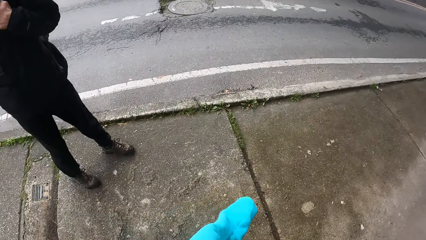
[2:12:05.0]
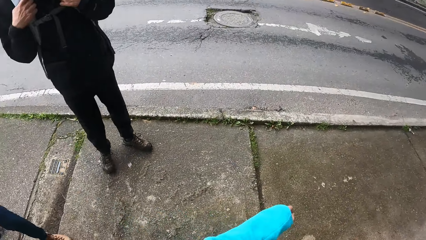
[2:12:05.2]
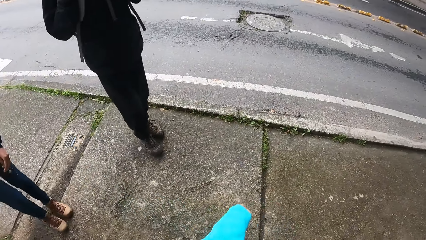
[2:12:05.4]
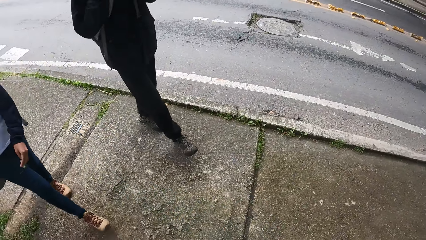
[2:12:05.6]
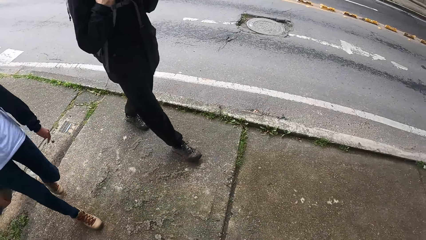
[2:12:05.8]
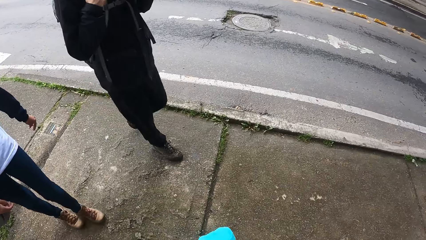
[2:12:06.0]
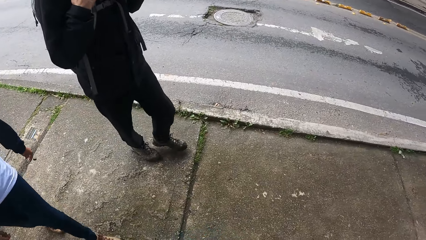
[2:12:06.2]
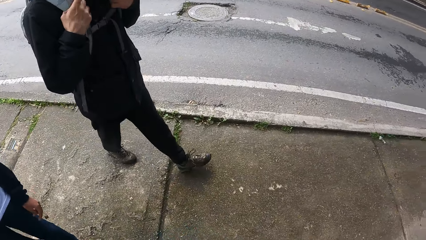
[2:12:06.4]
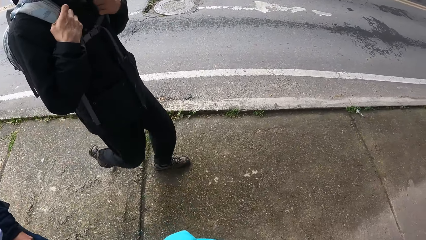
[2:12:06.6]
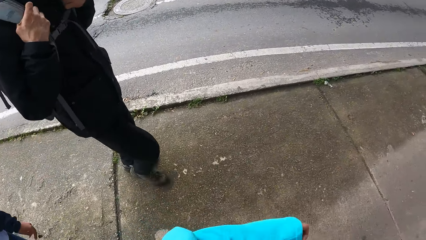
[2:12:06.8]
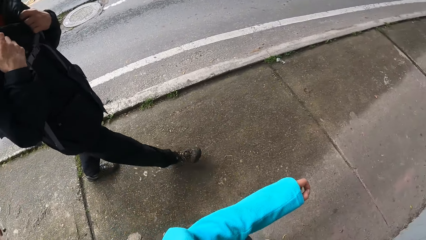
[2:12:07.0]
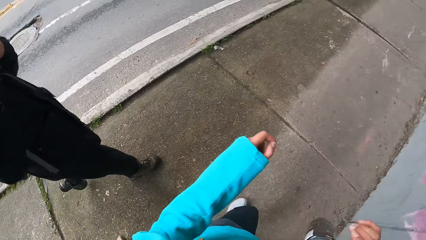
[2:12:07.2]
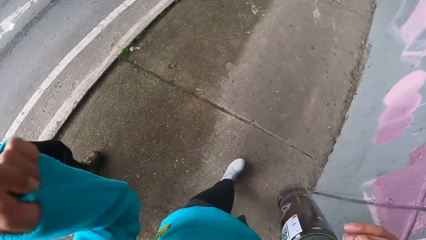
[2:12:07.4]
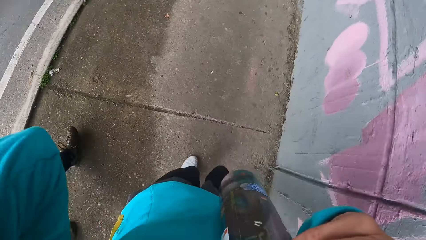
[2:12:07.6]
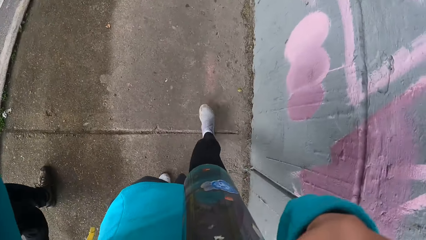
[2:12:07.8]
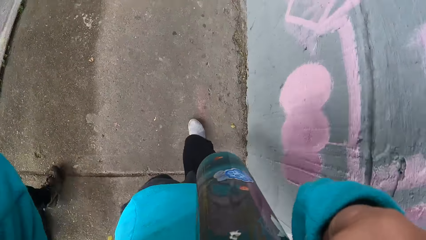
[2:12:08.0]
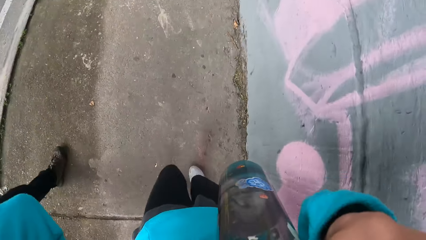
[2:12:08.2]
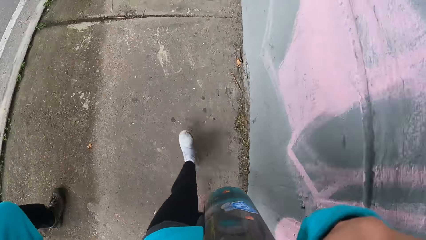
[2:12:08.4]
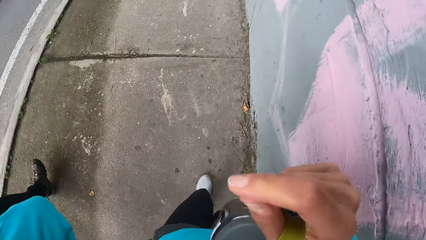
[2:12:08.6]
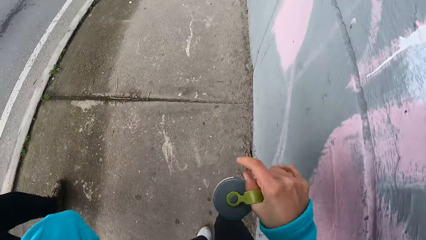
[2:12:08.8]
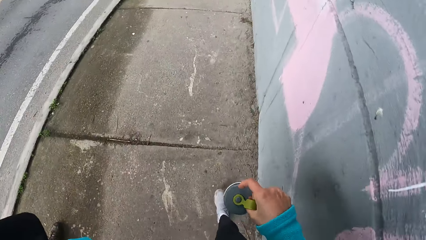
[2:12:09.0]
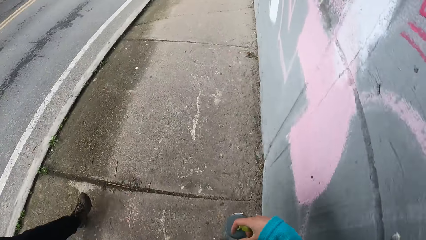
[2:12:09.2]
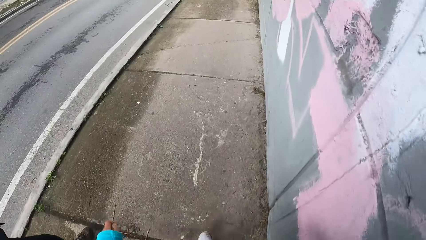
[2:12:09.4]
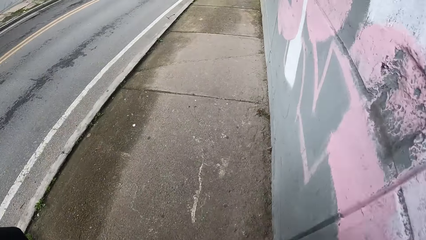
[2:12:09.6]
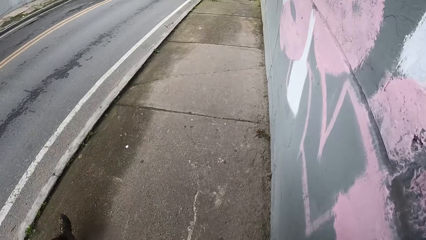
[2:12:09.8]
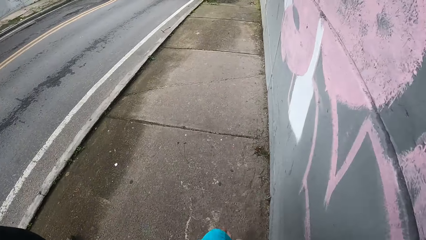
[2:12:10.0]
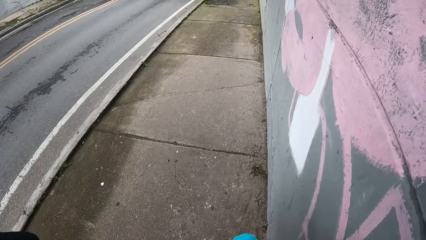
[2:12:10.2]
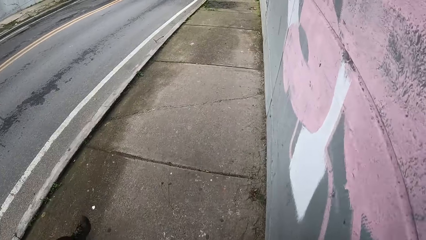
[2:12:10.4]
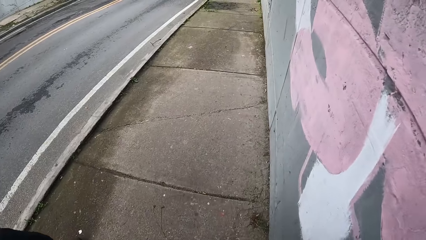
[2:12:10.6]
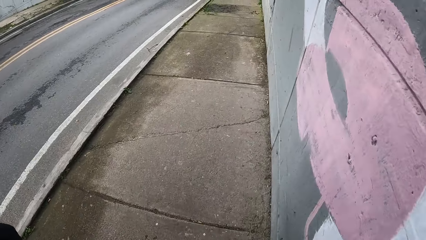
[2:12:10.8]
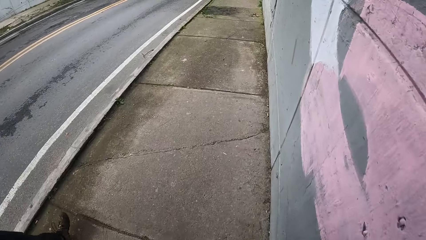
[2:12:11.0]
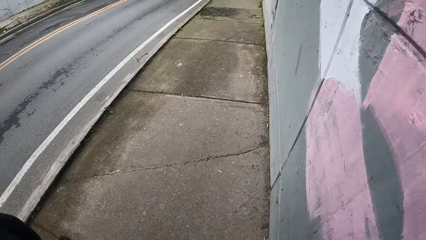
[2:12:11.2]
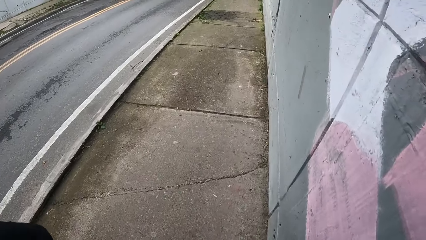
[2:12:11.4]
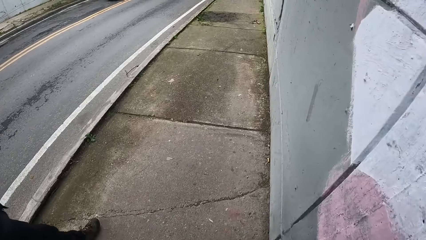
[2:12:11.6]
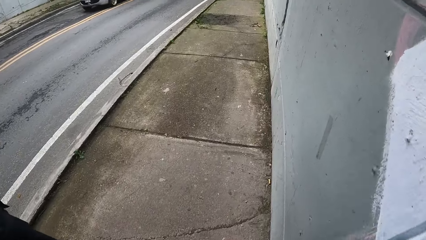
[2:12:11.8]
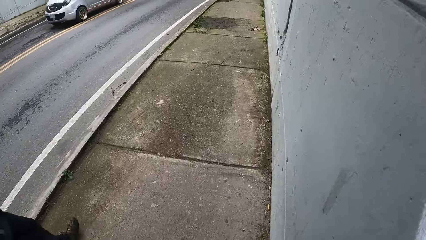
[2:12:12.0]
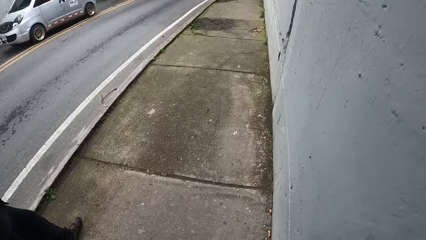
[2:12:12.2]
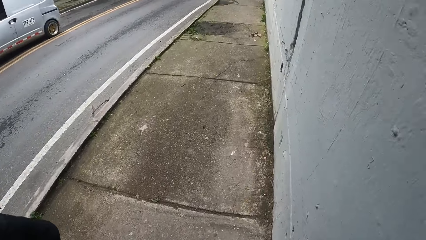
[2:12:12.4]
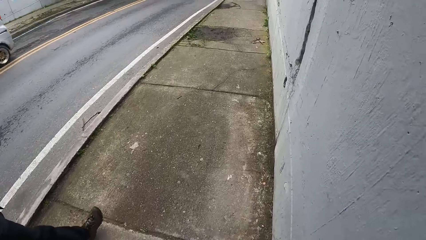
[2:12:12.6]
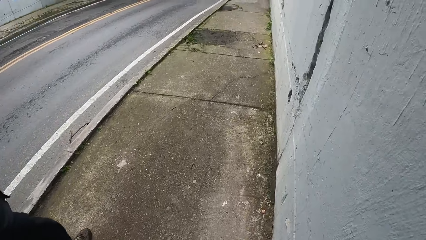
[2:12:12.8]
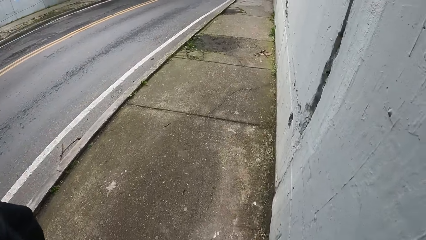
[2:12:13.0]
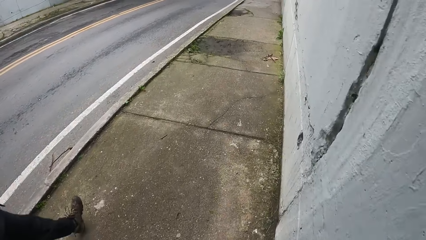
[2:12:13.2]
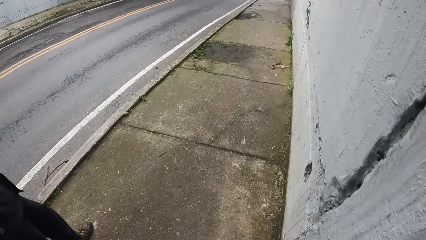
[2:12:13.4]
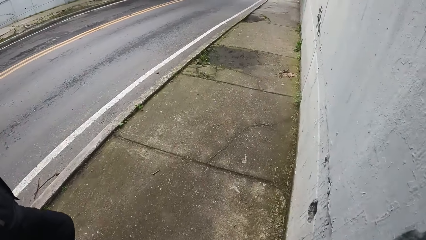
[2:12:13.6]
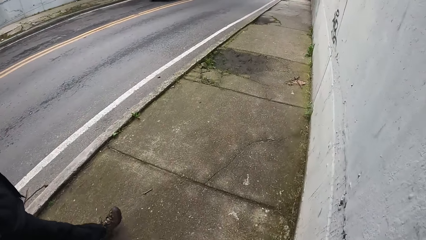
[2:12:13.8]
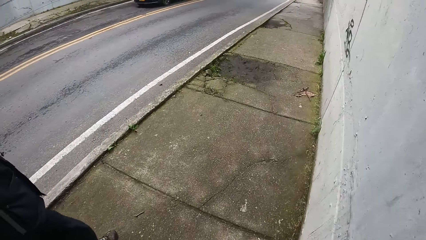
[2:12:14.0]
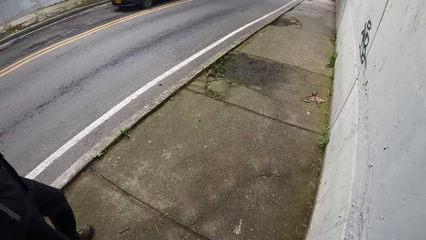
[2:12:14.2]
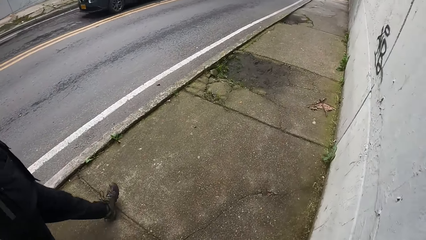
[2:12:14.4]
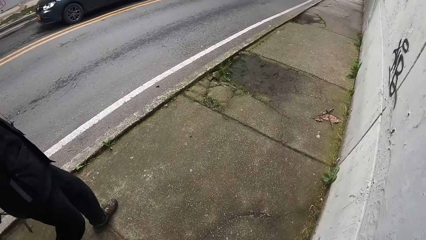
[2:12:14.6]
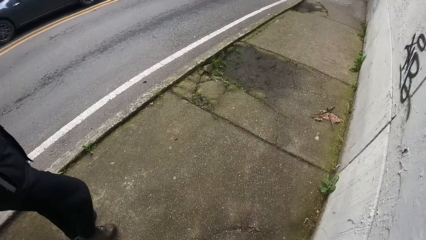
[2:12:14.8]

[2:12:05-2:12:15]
The camera wearer adjusts the camera on the head. They carry the water bottle on the right hand.

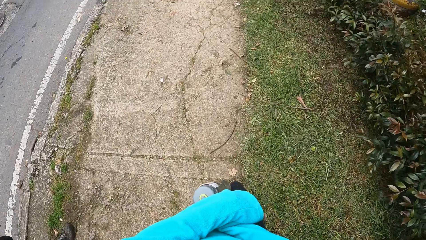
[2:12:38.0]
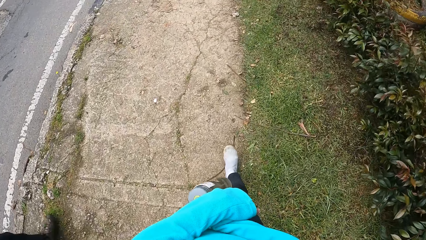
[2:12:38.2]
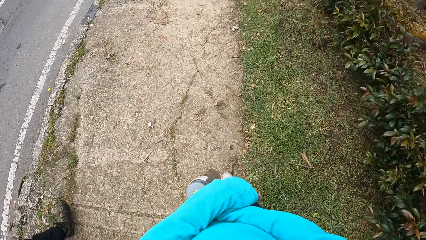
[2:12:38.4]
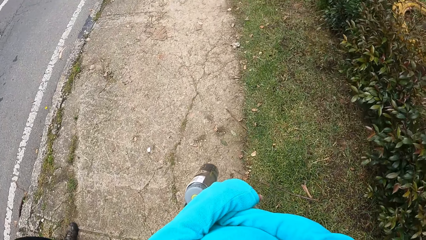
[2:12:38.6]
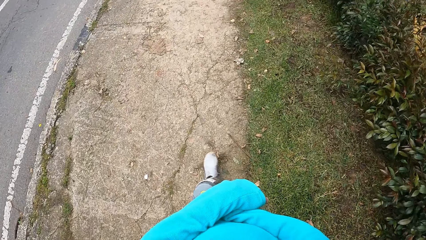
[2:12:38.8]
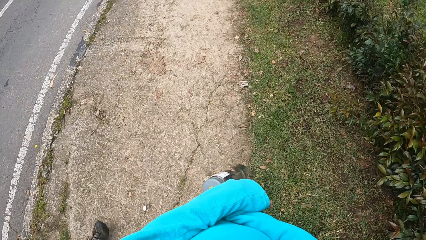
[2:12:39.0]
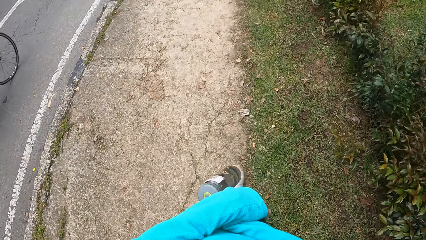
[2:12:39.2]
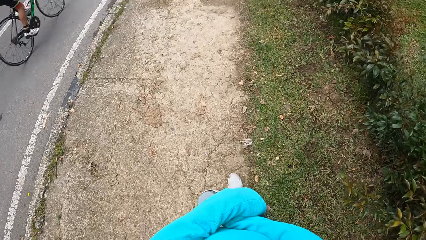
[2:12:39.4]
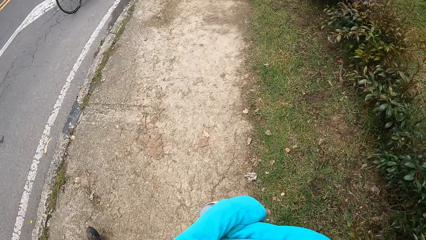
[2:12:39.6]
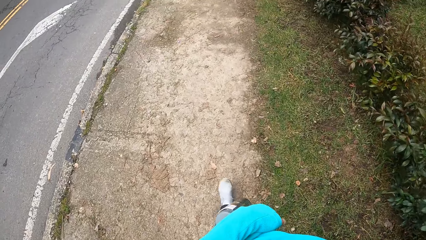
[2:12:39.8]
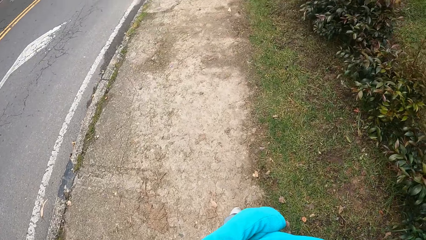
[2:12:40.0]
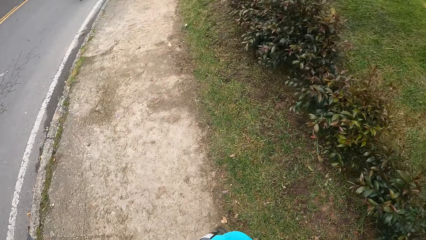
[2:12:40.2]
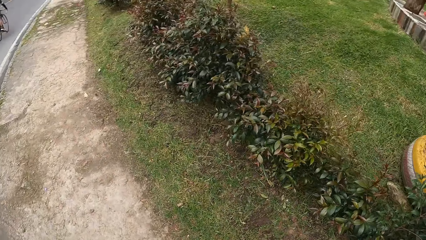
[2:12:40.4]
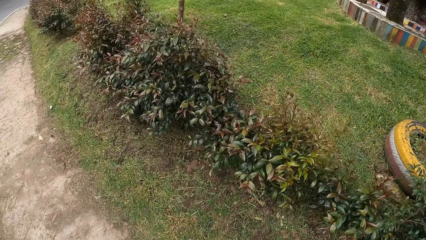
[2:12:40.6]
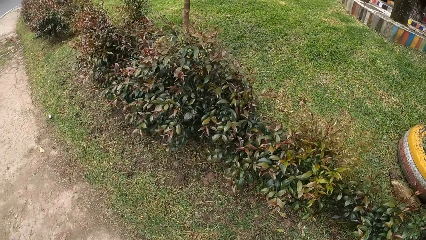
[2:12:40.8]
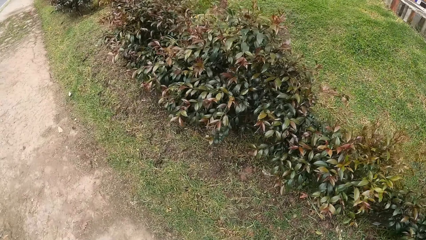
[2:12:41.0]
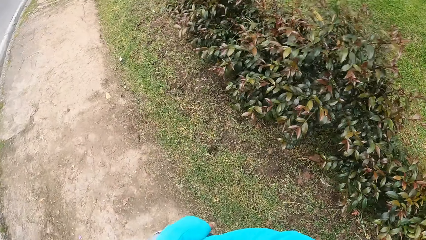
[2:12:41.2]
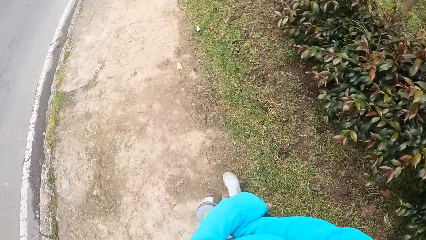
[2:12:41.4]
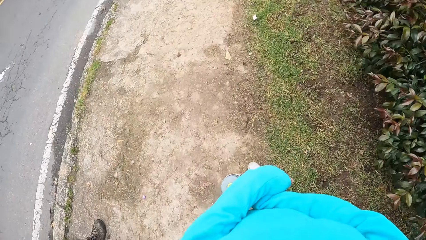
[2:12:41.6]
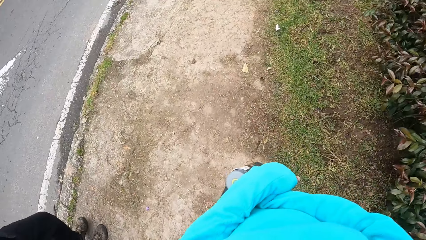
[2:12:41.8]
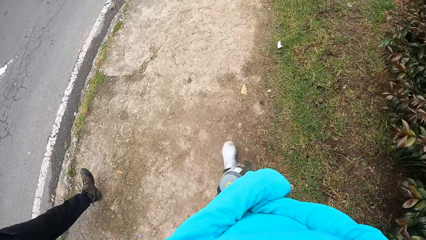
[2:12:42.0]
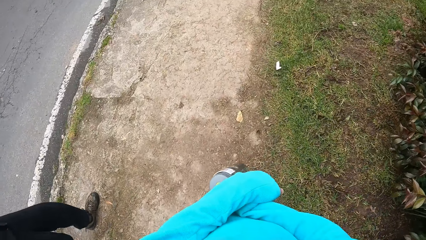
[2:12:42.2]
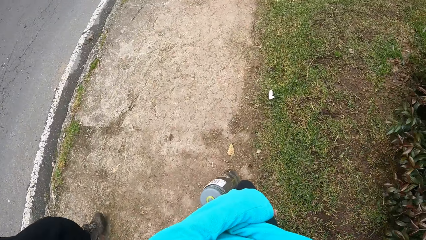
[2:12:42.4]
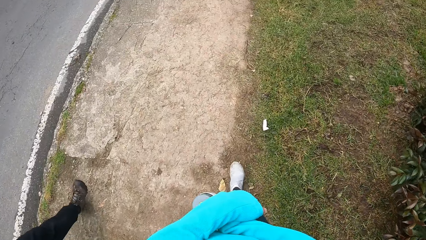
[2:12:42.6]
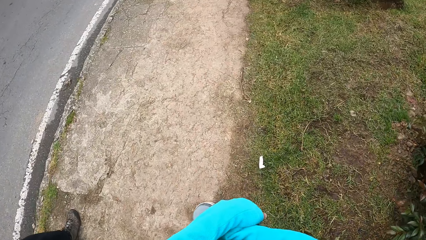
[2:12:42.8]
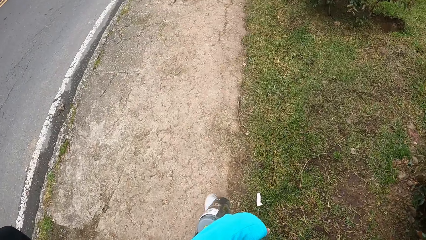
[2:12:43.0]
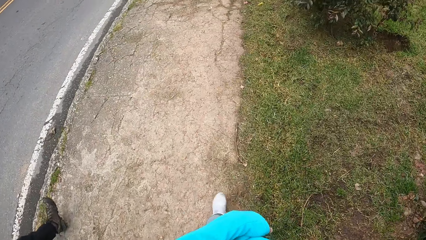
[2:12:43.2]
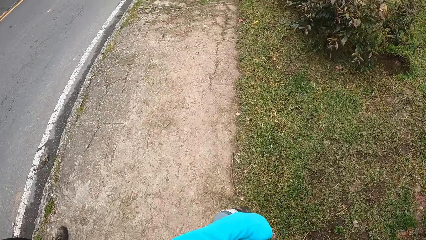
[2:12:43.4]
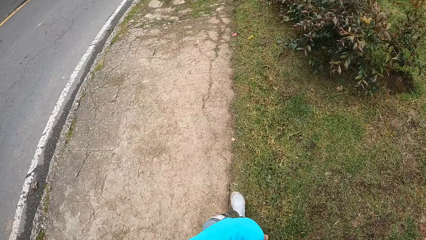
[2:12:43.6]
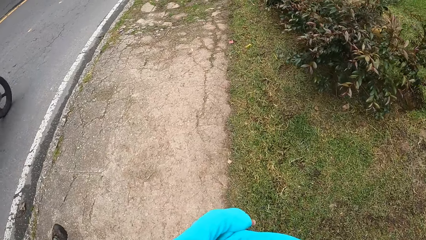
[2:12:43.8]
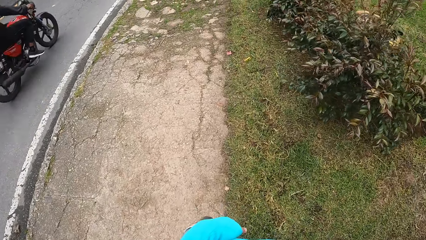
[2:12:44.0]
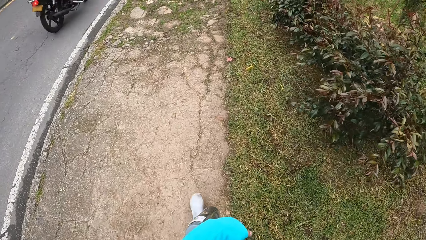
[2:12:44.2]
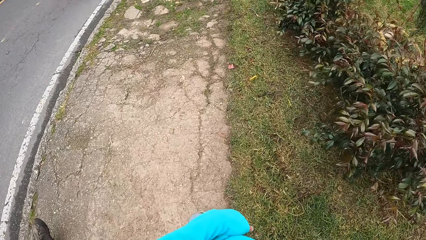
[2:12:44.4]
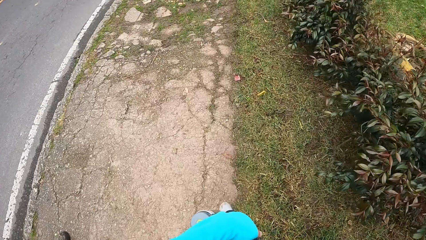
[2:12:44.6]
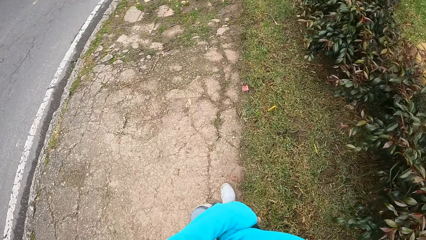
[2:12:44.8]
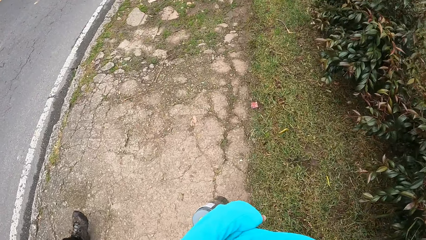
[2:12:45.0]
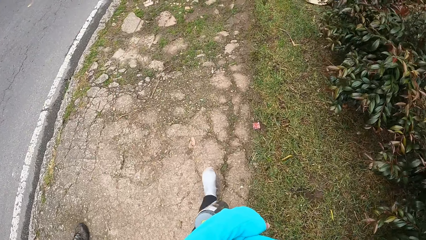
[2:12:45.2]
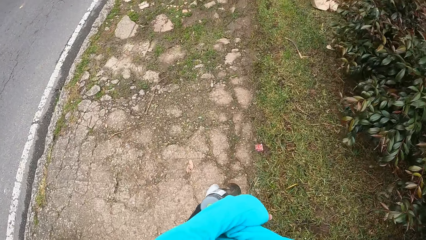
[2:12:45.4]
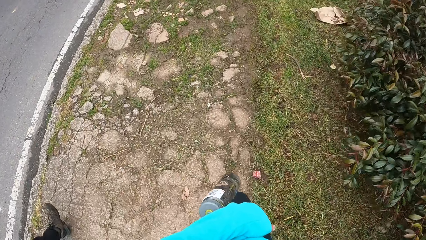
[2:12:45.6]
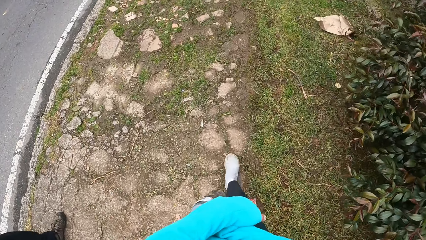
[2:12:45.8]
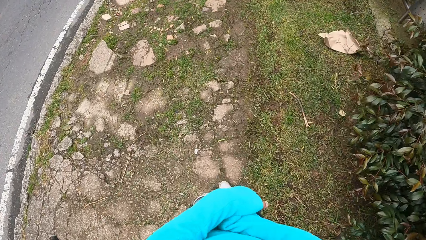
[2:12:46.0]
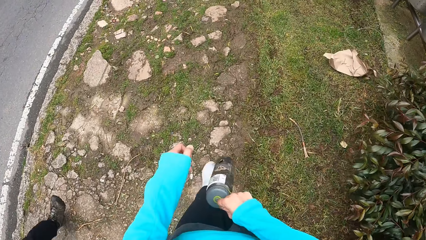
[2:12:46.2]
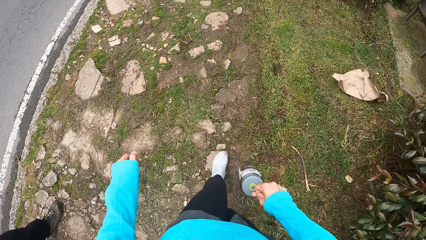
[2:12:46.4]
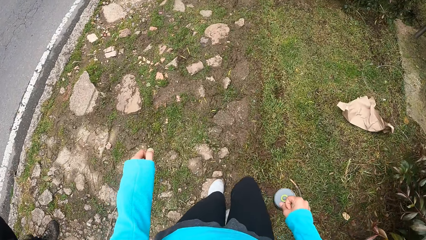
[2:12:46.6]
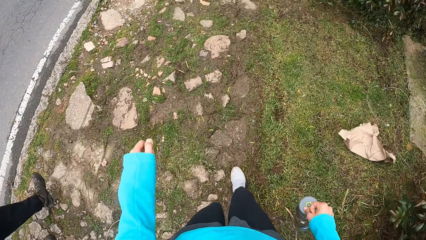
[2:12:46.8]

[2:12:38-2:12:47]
A bicycle rides past the camera wearer, the man and the woman. A motorcycle rides past the camera wearer, the man and the woman.
